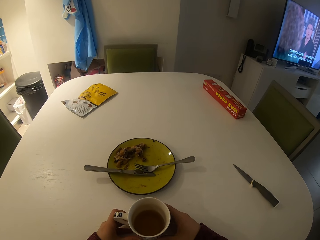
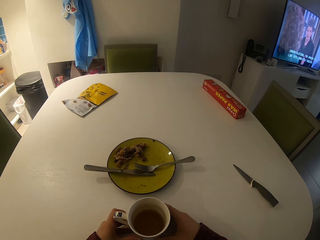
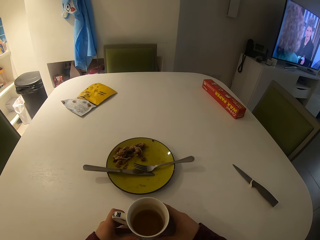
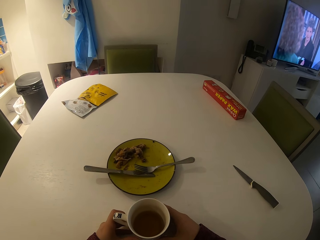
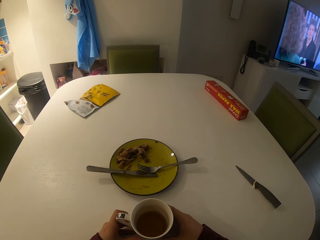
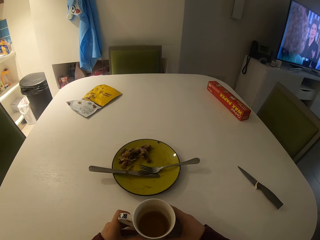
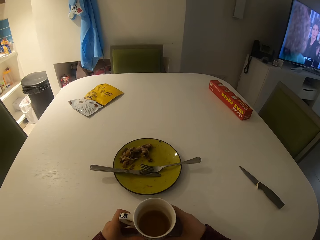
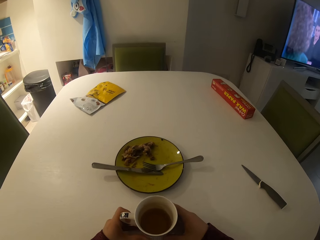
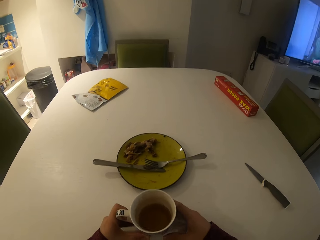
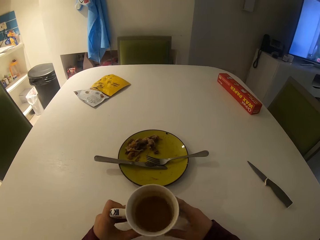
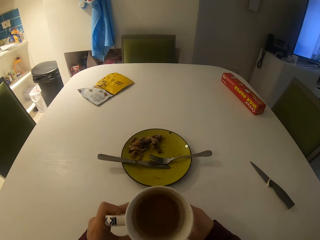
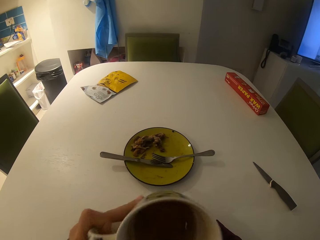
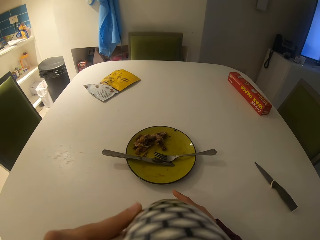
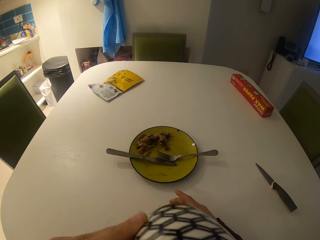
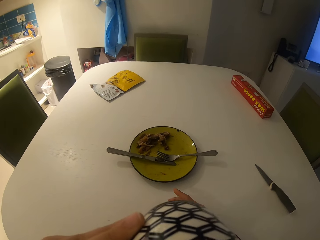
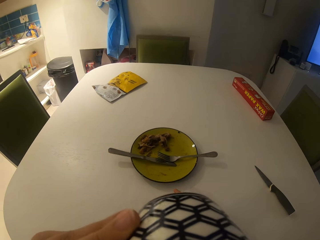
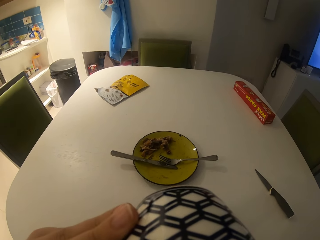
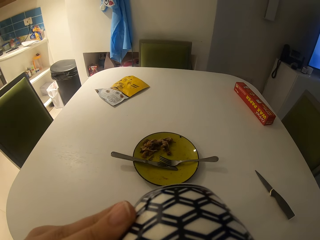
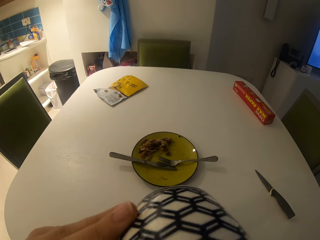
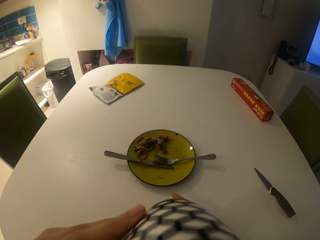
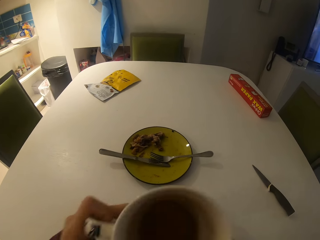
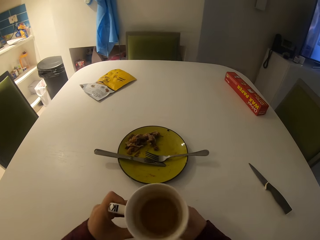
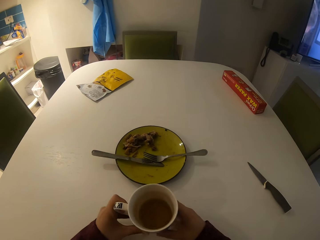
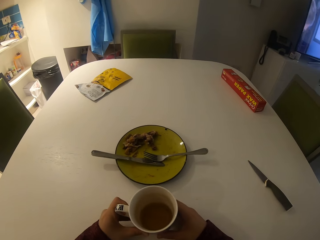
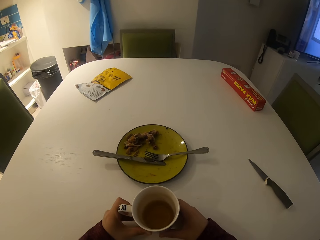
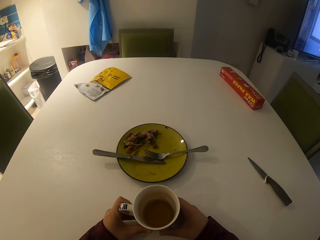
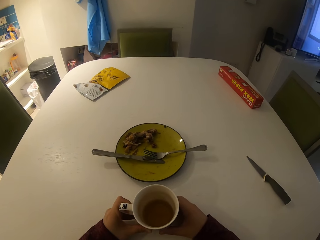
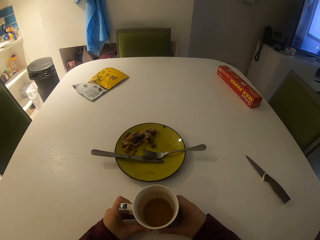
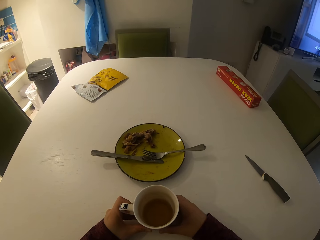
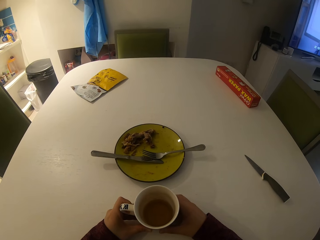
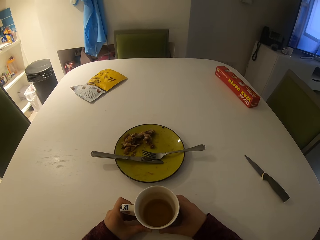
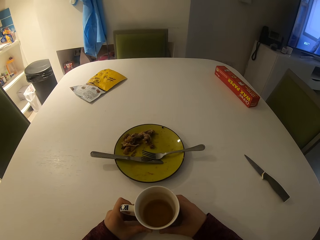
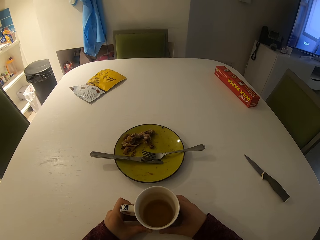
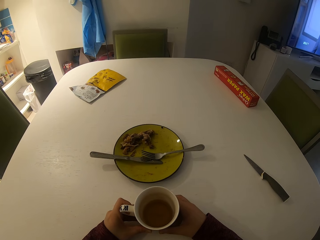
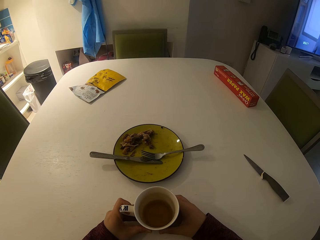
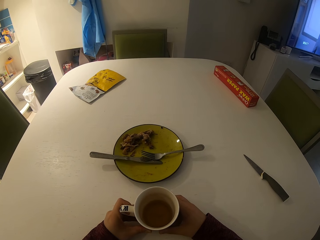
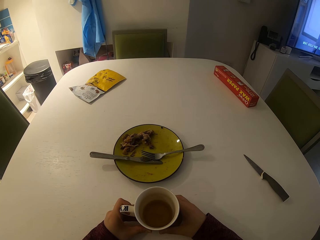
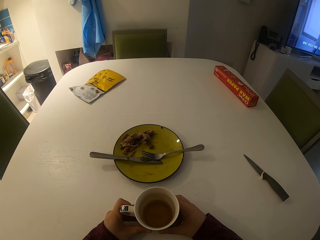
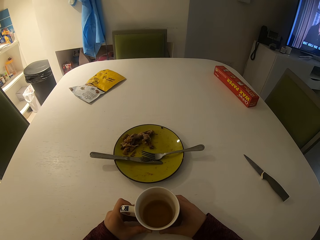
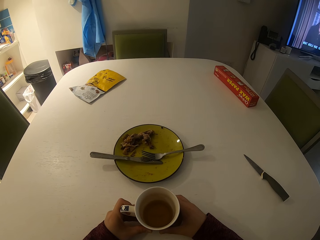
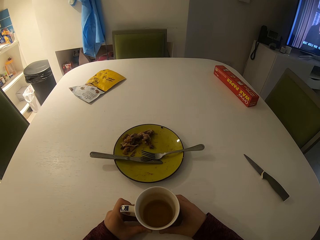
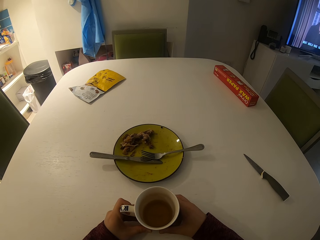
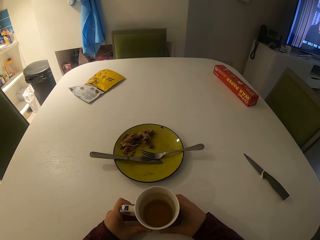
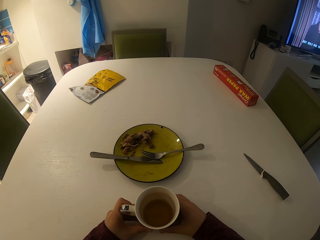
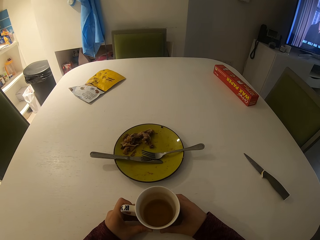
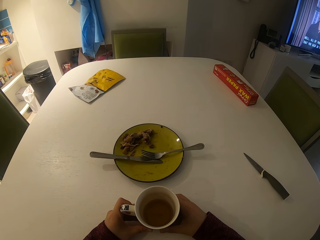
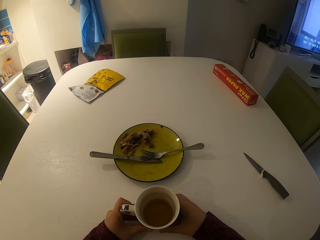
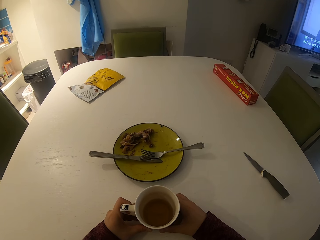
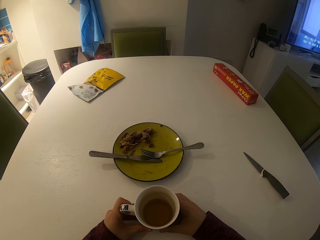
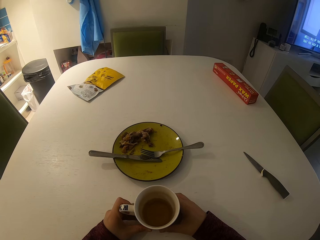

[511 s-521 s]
The camera wearer drinks coffee from the mug or cup. They hold the cup with both hands.

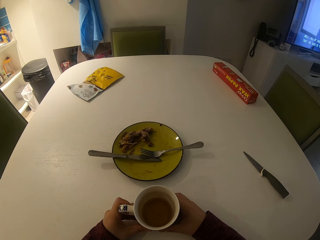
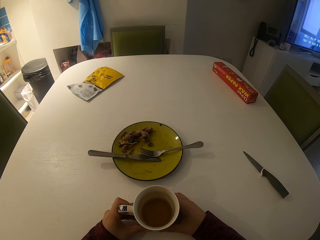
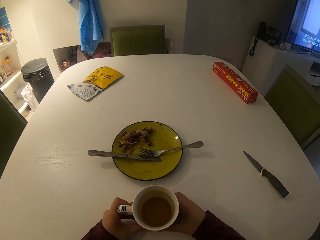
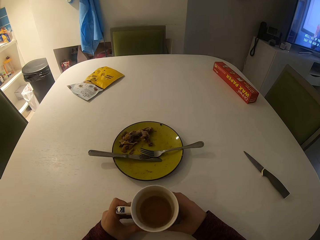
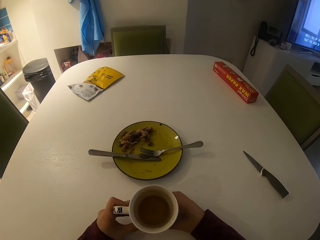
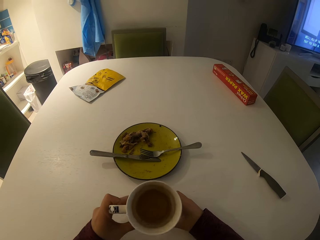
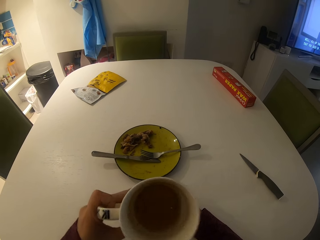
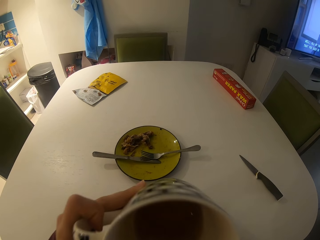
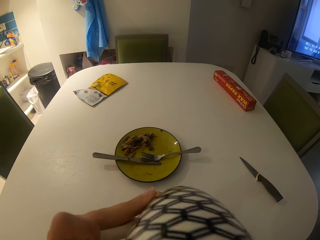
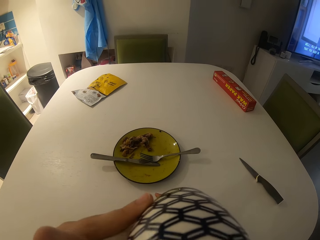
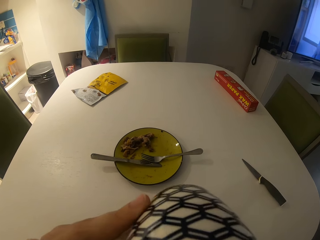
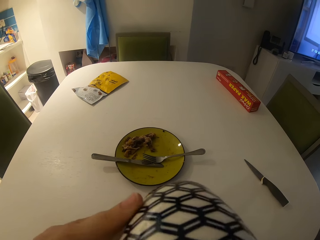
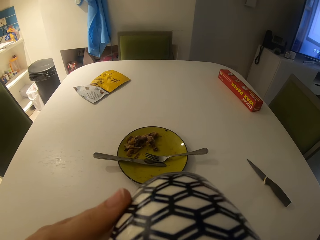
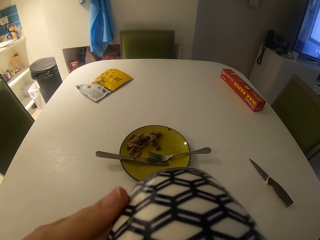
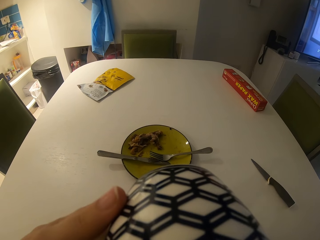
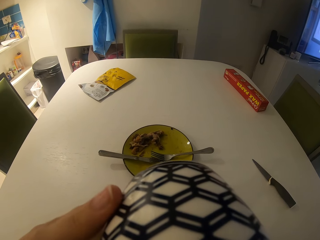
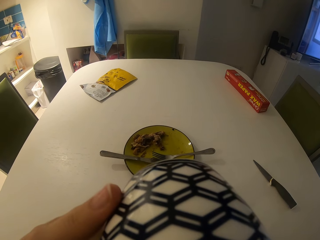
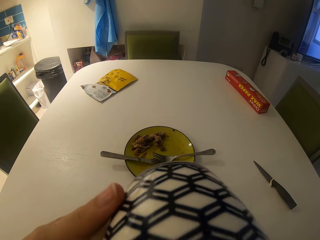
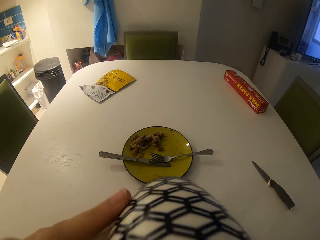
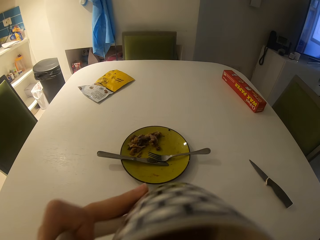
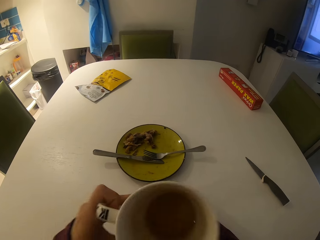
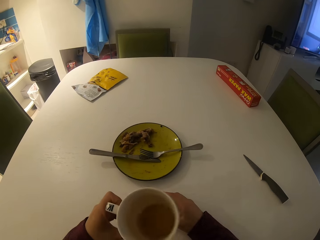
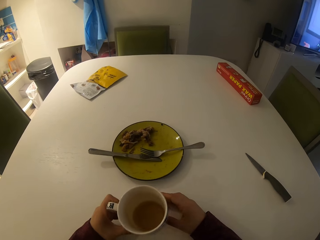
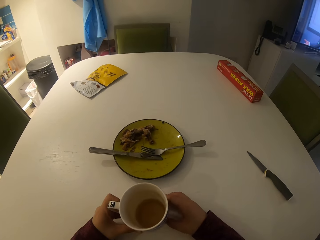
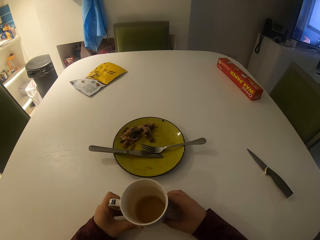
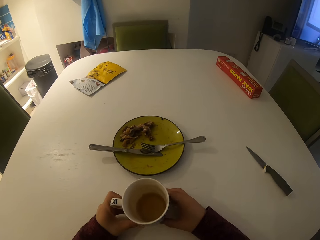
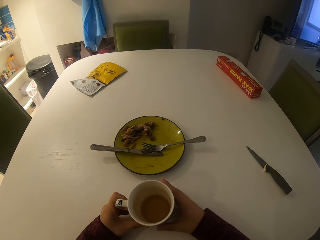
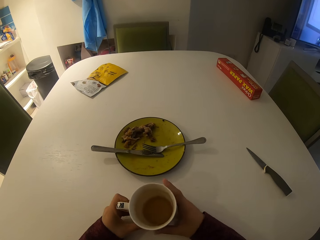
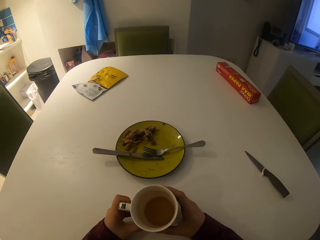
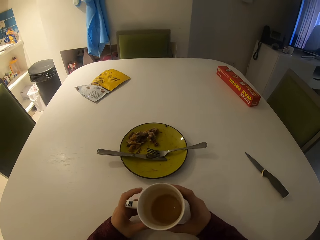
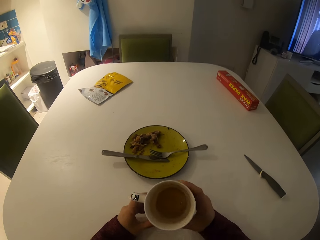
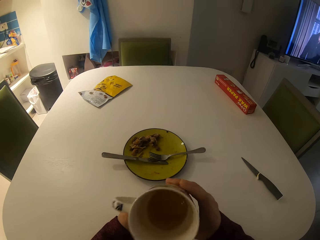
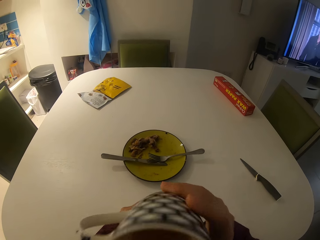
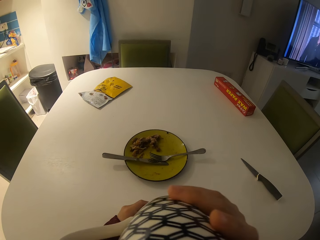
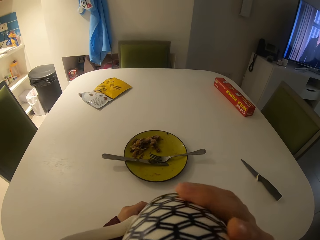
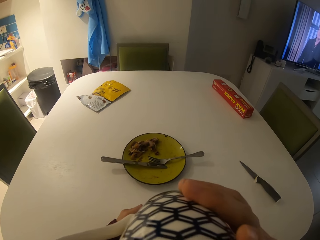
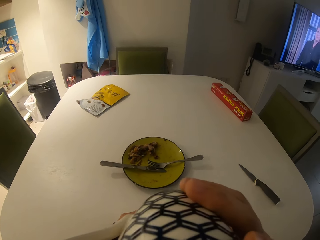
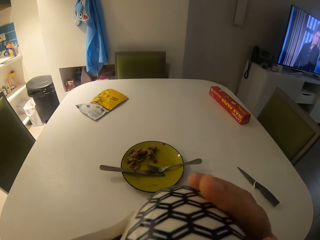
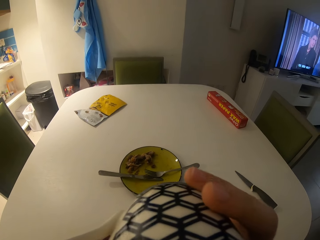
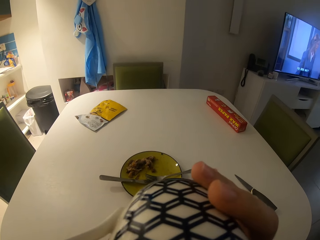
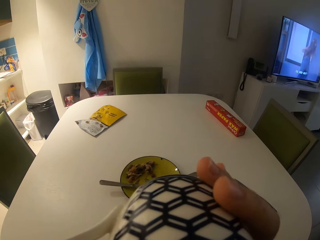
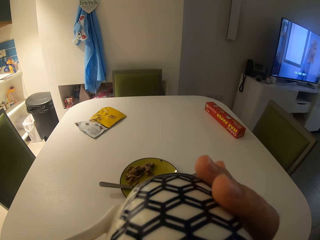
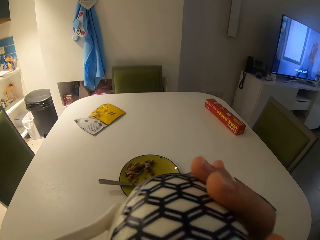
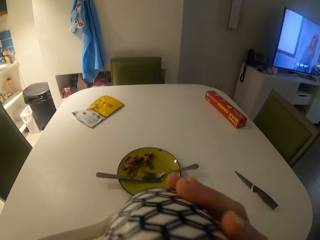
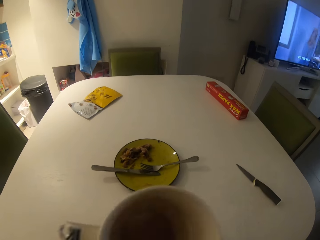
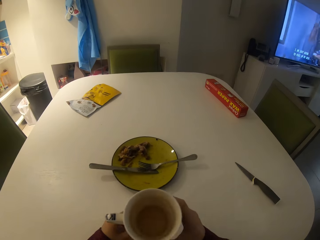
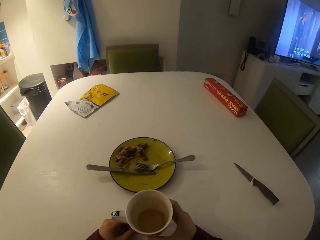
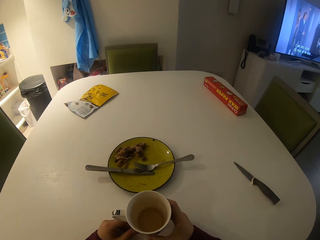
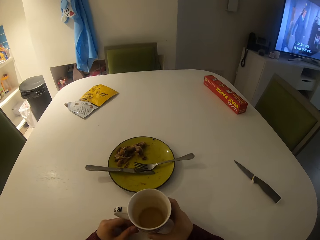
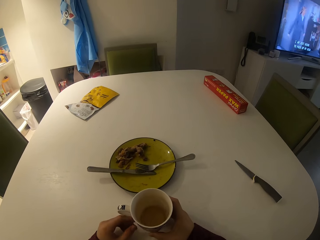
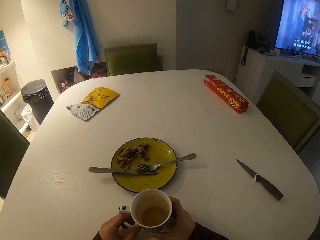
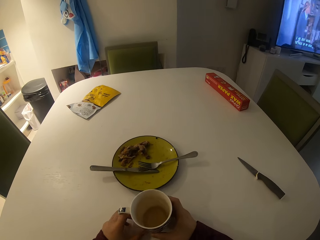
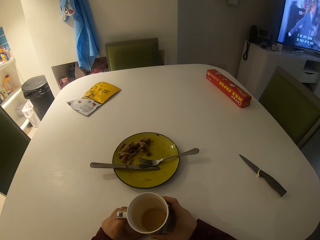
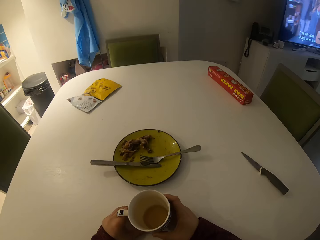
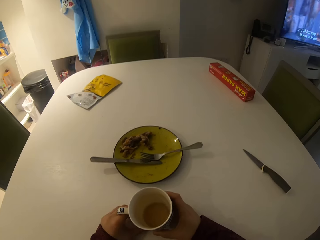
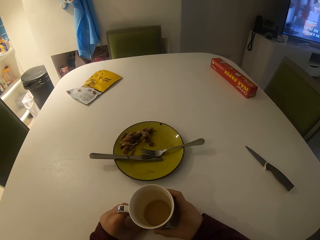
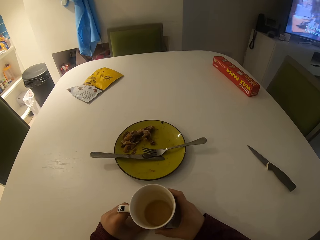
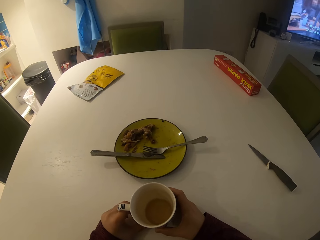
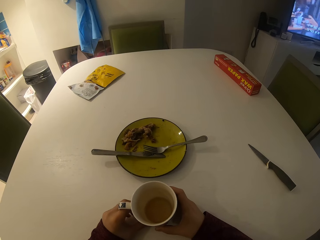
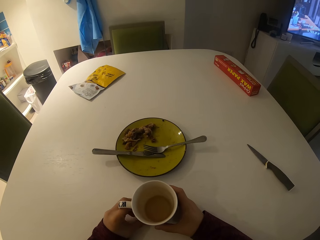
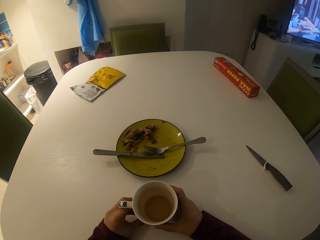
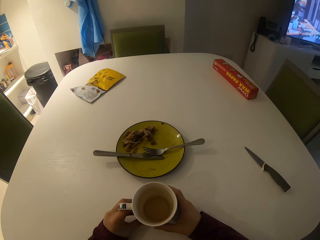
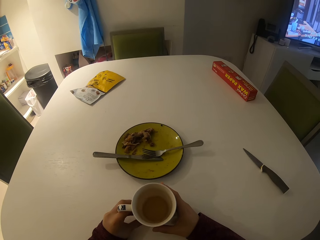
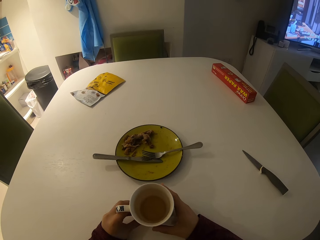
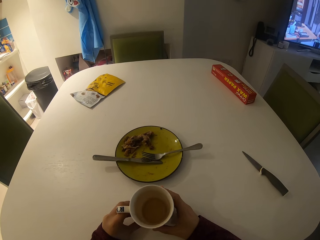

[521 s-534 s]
The camera wearer drinks coffee from the mug or cup. They hold the cup with both hands. They drink coffee from the mug. They hold the cup with both hands.
